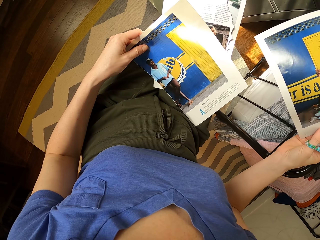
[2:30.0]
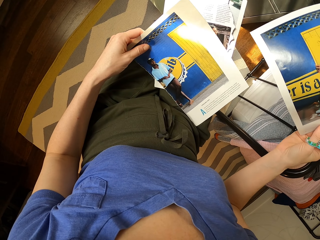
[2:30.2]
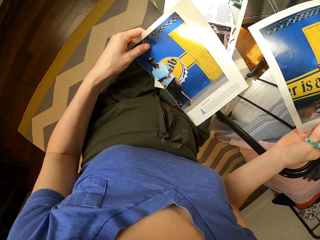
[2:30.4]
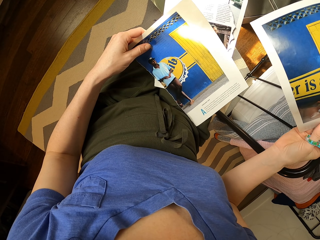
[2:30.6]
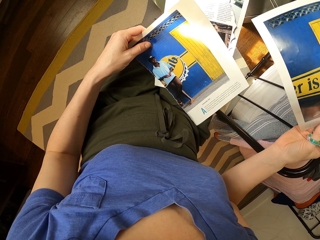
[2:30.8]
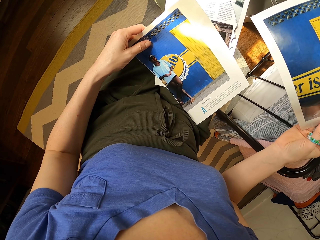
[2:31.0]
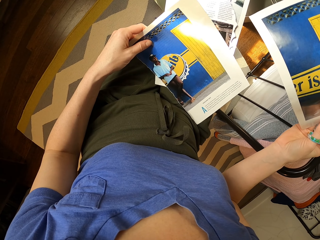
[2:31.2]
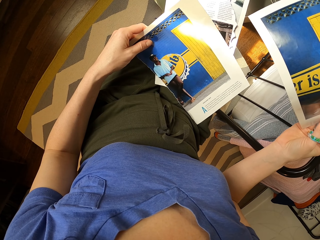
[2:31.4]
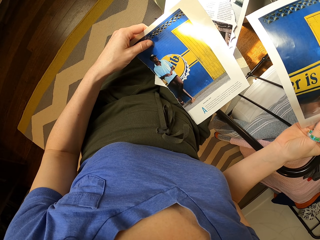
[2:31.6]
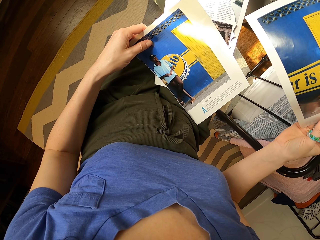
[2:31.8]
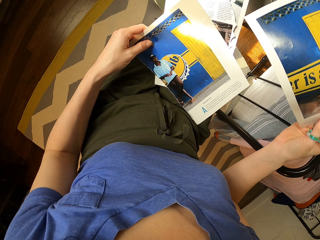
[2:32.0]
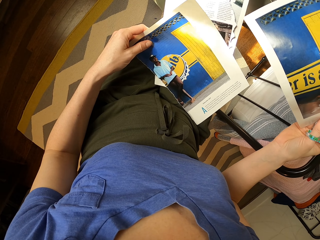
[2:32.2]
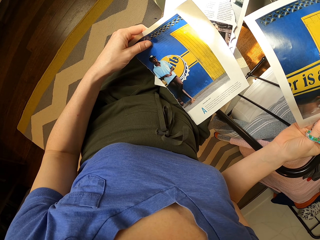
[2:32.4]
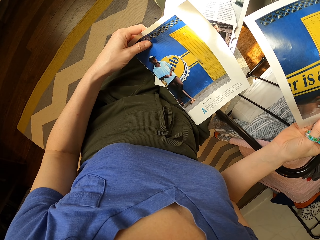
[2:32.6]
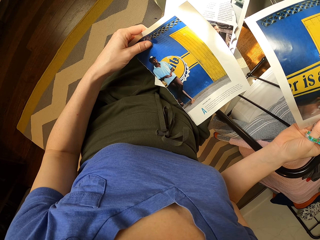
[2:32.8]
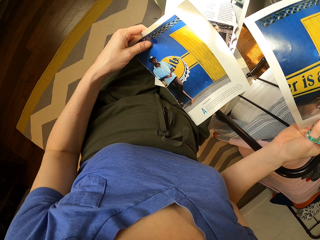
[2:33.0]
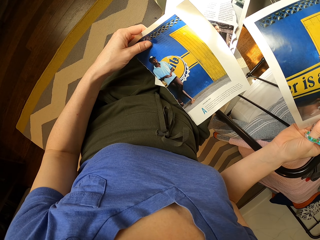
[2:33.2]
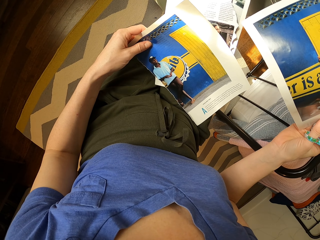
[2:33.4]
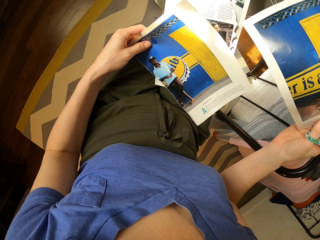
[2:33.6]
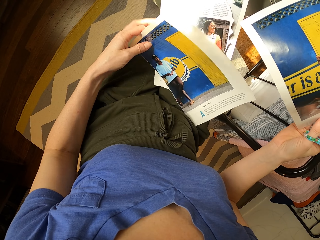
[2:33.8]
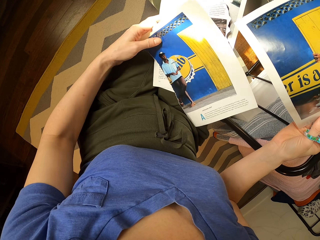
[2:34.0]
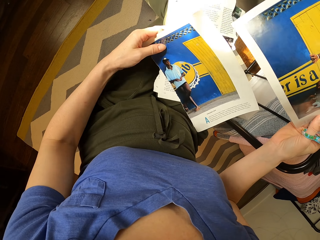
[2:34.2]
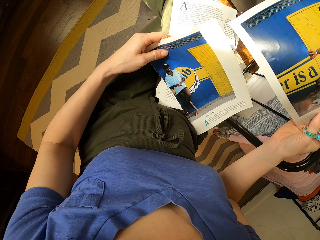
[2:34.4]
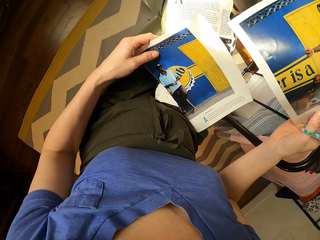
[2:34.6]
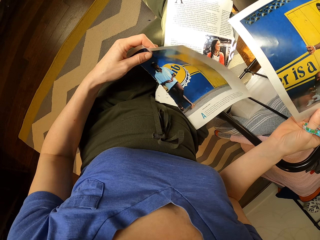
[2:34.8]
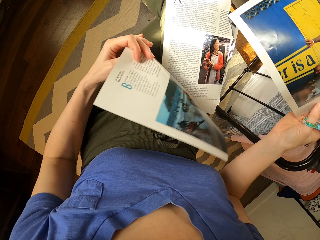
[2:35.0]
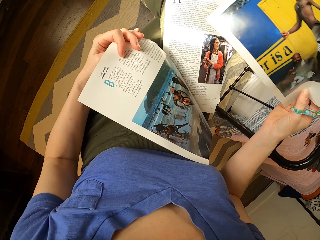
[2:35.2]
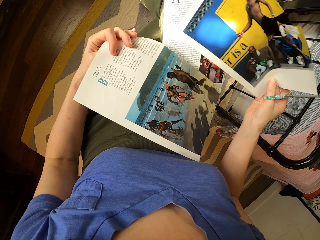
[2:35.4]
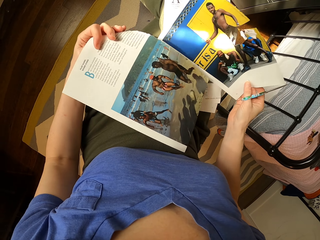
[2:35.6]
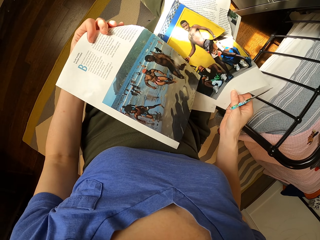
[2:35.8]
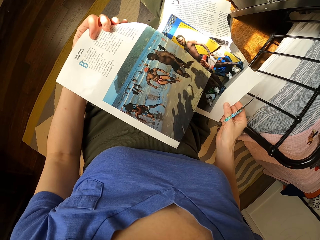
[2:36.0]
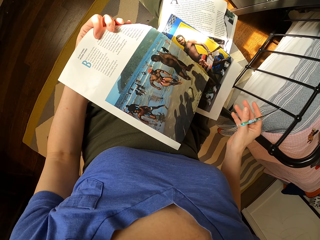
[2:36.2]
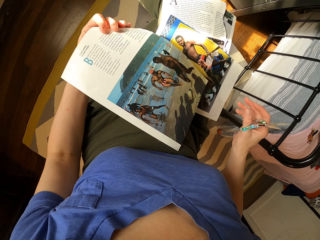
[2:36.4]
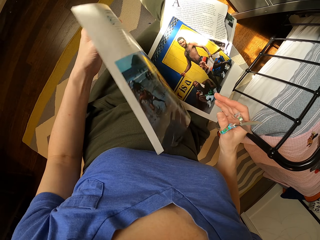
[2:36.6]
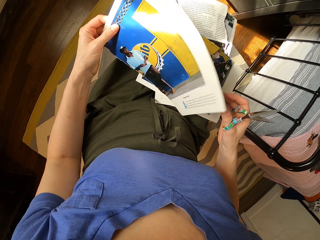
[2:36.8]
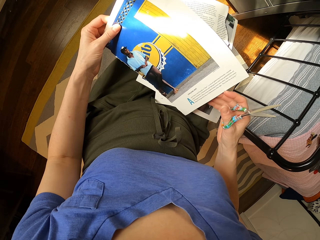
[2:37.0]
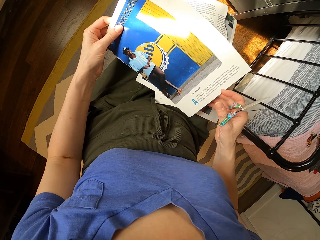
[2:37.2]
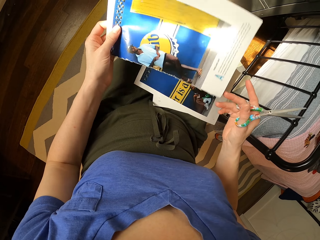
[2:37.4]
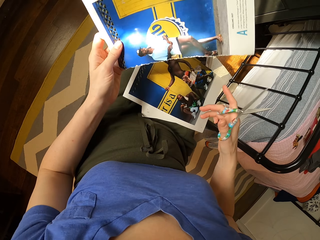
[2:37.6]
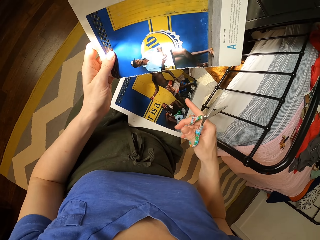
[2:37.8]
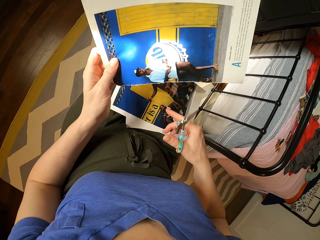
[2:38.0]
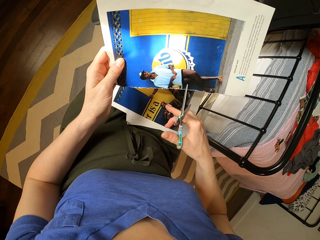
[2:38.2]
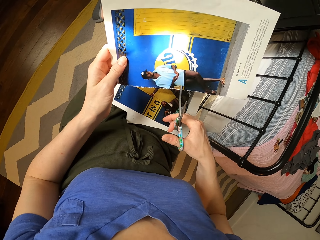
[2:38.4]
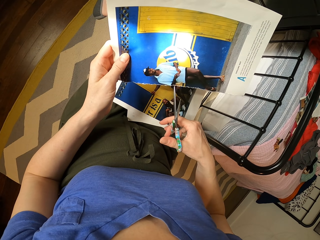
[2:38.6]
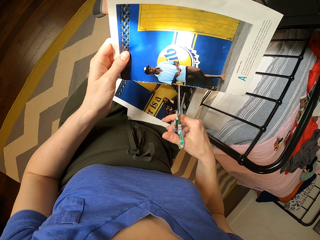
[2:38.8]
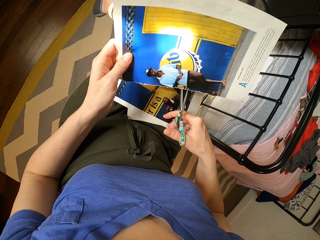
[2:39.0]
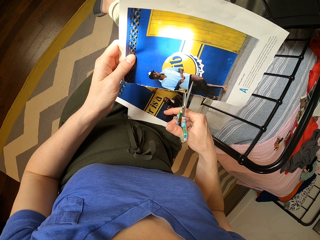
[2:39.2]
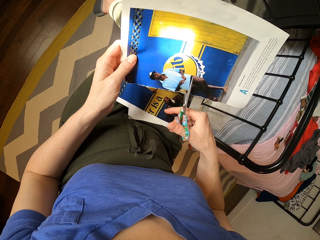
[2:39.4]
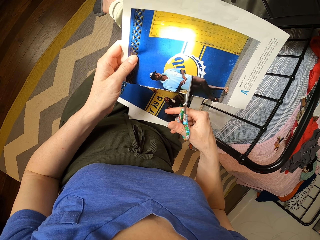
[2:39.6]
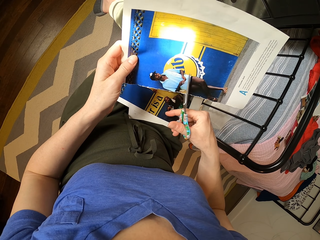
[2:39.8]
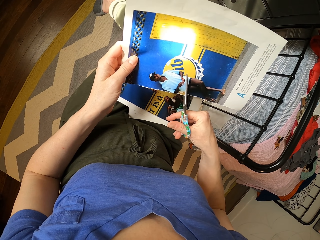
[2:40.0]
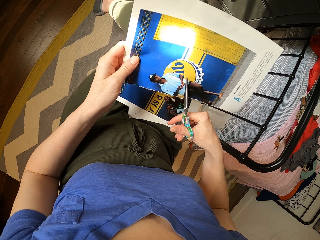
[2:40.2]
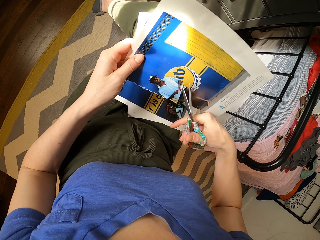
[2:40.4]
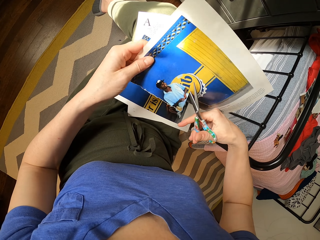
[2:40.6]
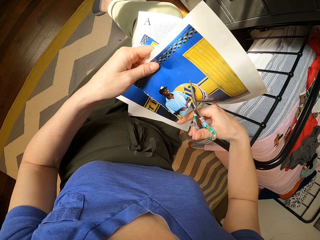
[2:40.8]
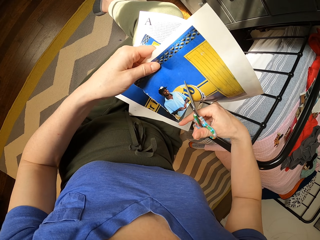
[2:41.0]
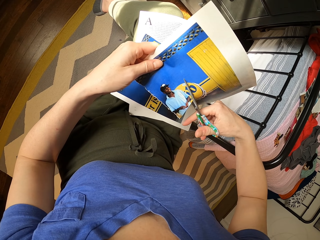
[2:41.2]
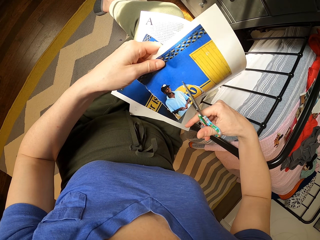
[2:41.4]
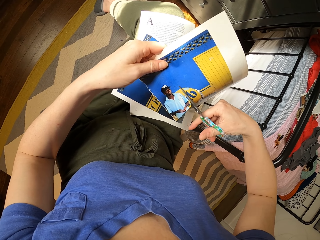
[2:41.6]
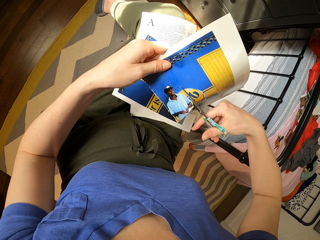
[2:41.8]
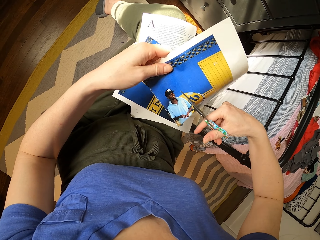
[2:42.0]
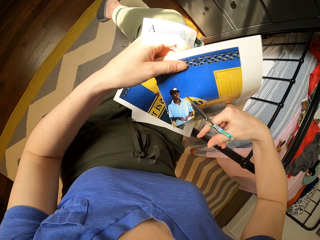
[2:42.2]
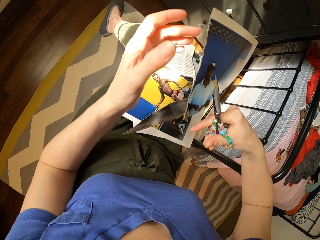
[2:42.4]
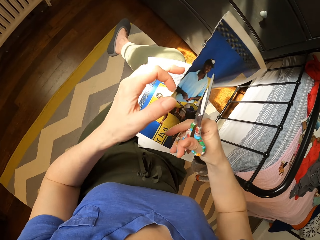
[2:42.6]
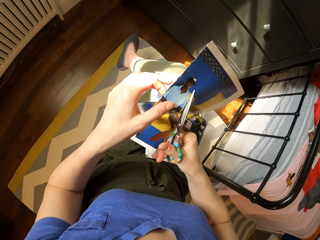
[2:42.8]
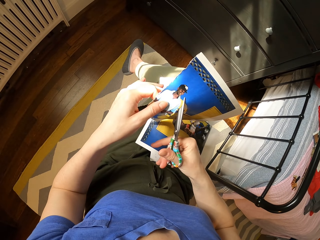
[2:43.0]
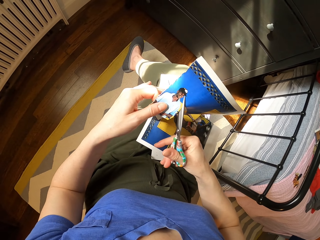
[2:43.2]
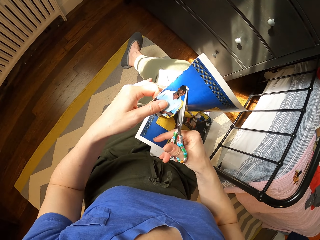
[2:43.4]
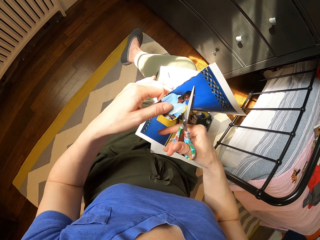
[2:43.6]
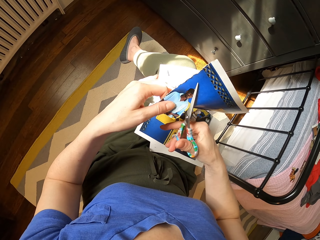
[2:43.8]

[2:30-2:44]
The camera wearer turns the paper. They put the paper down. They turn the paper. They lift the paper. They cut the papers.

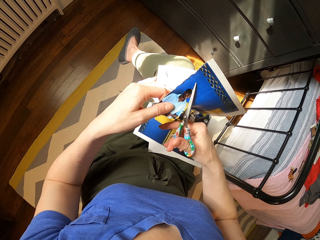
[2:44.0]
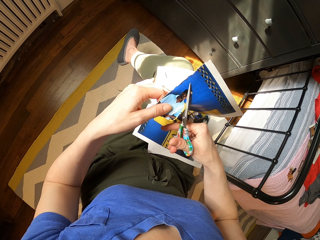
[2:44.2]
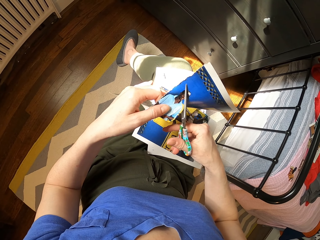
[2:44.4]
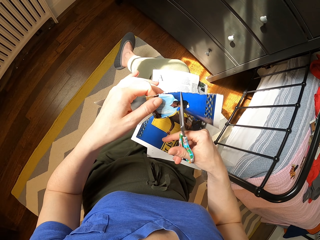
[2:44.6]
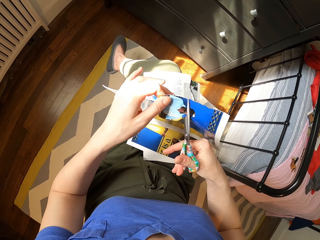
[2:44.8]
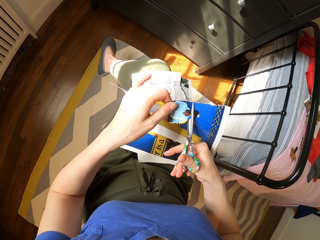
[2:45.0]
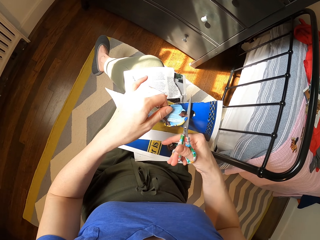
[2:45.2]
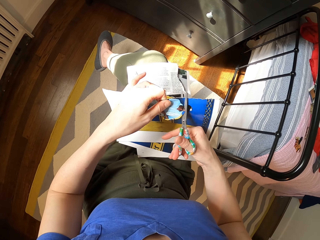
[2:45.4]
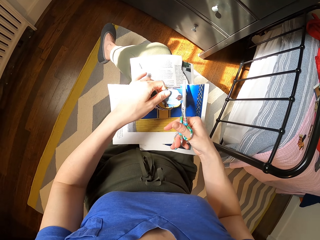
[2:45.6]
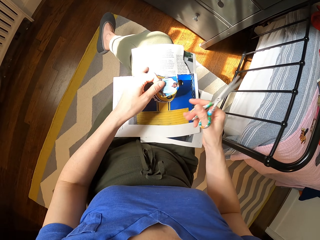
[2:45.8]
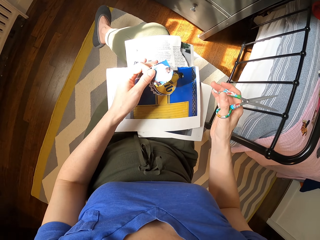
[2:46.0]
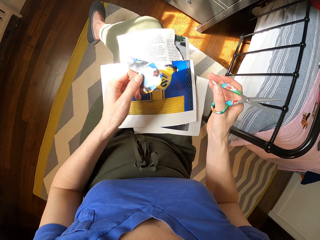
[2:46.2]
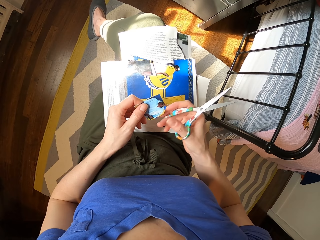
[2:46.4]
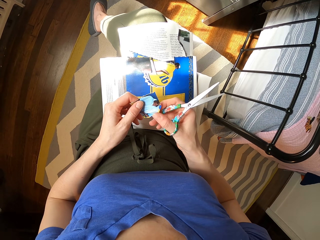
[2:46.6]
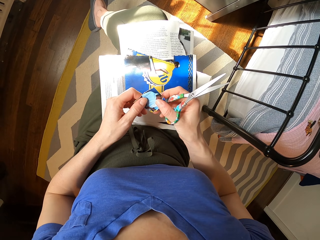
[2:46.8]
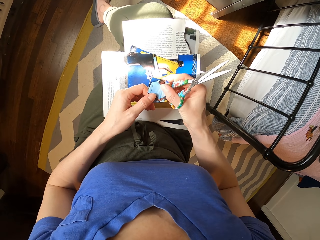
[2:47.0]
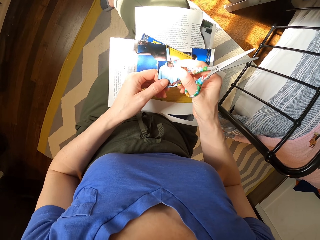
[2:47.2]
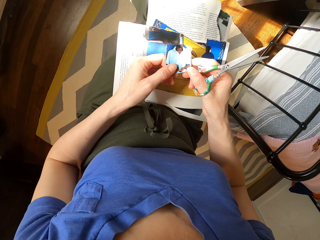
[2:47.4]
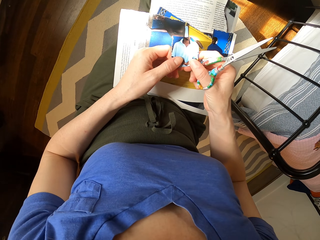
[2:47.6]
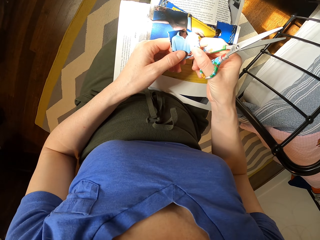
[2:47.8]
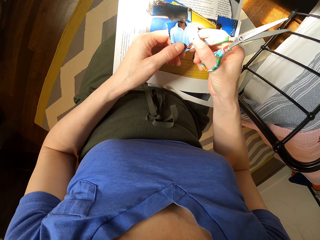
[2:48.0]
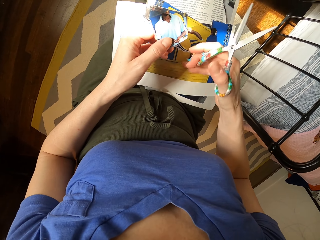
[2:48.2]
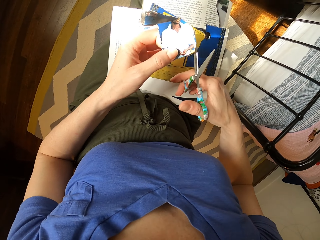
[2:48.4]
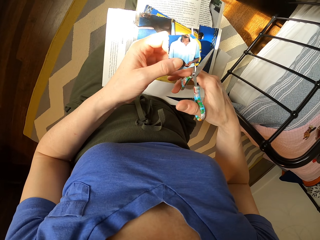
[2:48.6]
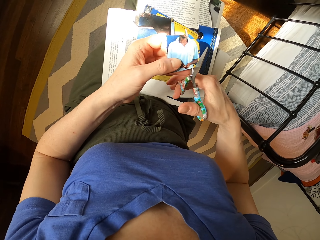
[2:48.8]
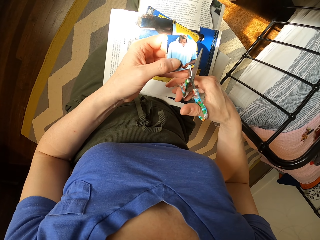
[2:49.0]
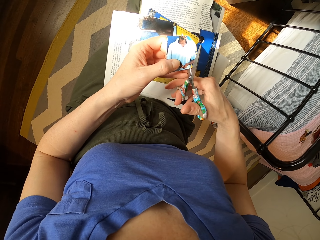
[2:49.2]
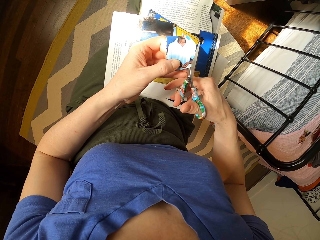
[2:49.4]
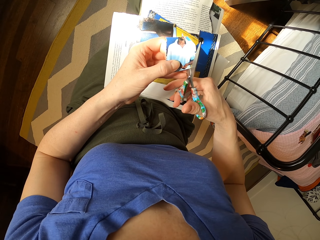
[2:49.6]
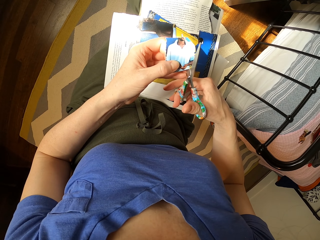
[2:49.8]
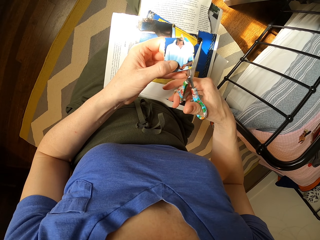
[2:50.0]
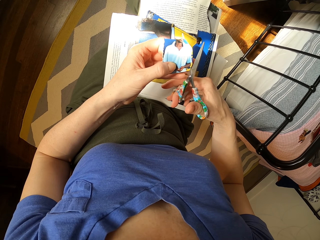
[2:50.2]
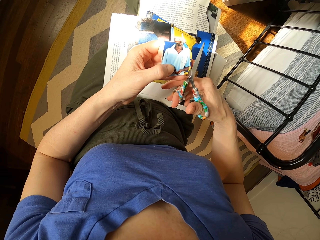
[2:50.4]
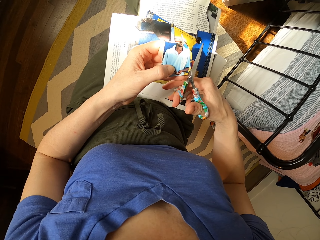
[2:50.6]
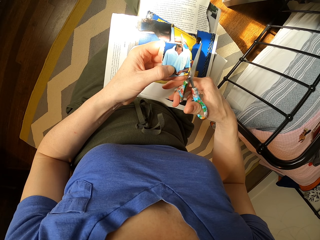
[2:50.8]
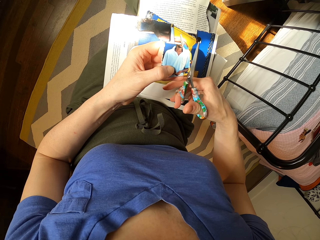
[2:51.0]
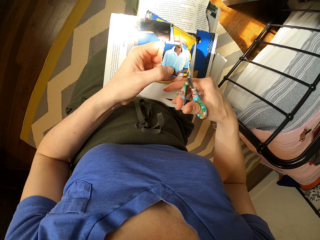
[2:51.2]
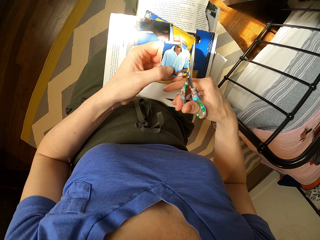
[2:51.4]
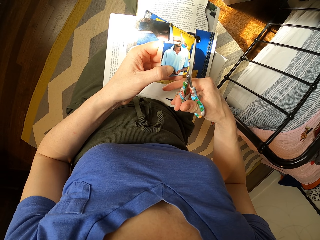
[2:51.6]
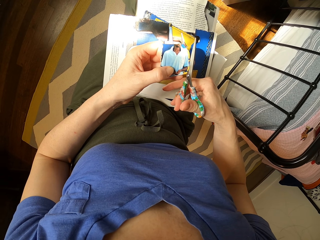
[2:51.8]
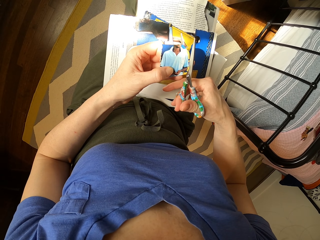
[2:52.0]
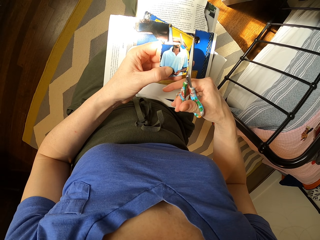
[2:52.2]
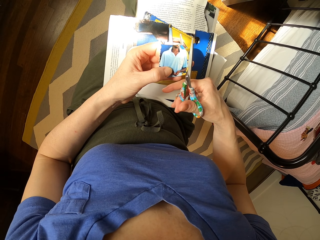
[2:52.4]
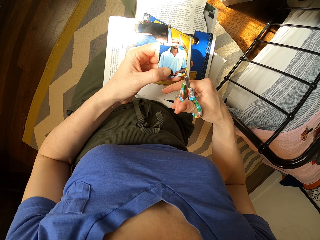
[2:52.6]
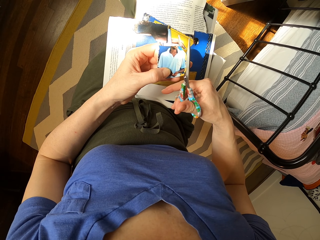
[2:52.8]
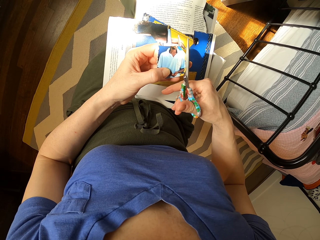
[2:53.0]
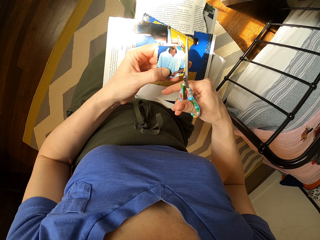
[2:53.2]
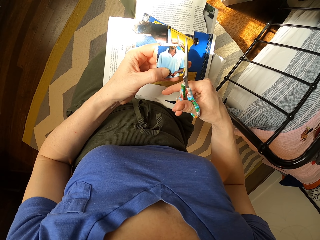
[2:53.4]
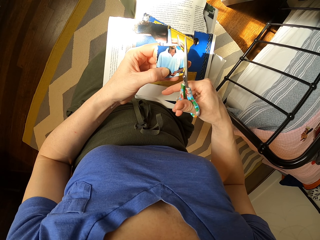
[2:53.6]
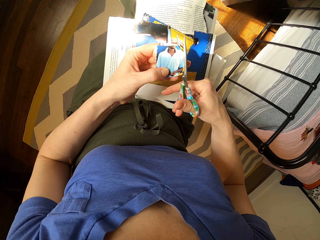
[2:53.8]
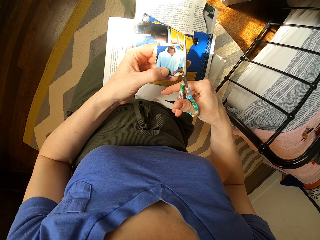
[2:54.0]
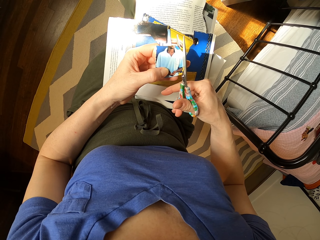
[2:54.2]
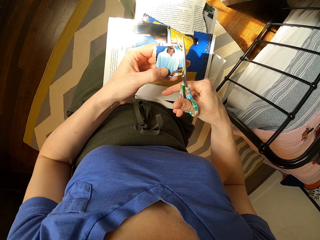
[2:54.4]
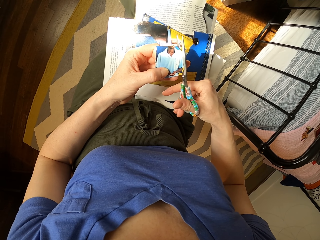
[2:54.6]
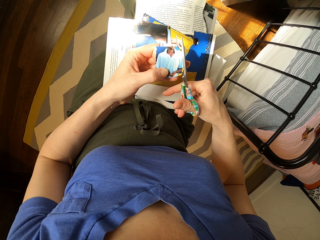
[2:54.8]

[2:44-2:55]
The camera wearer drops the paper. They hold a piece of paper. They look at the paper. They cut the papers.
